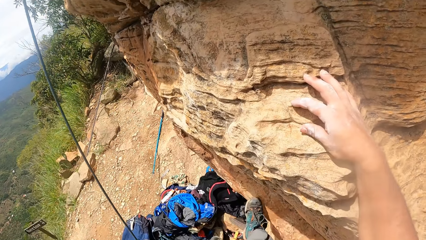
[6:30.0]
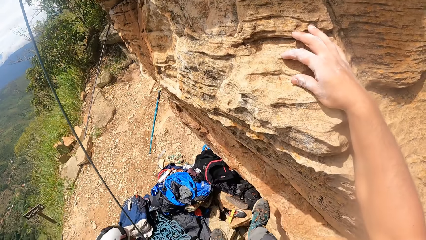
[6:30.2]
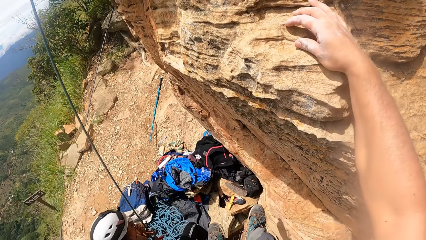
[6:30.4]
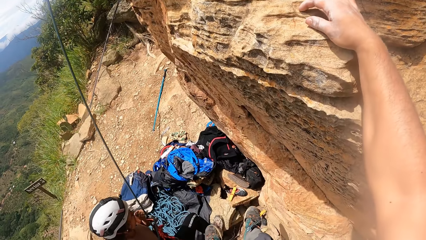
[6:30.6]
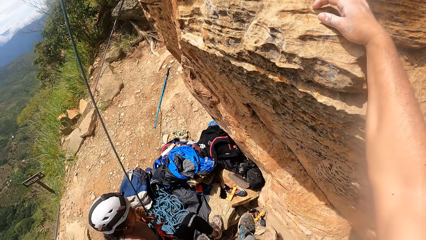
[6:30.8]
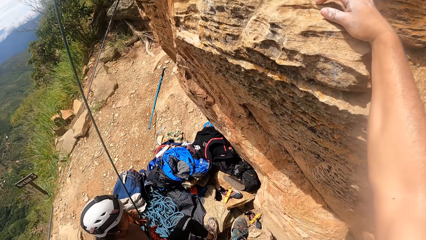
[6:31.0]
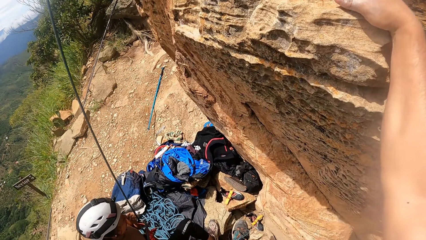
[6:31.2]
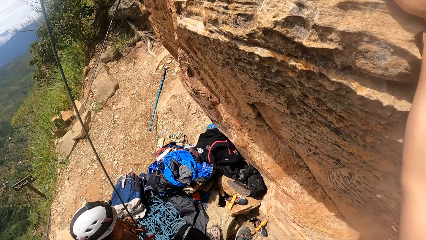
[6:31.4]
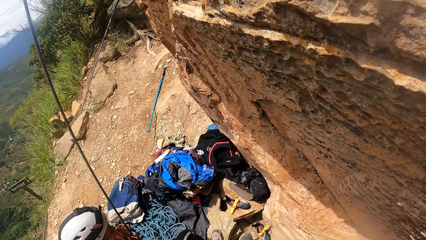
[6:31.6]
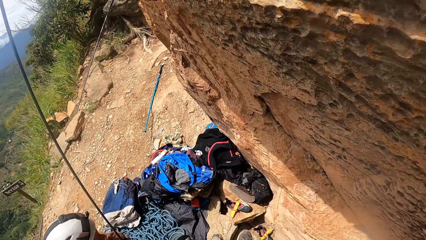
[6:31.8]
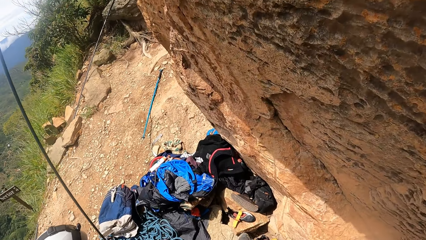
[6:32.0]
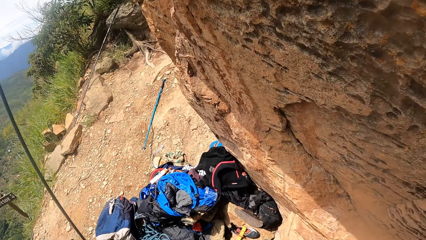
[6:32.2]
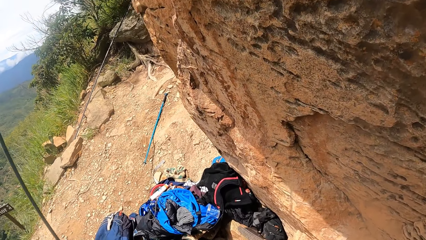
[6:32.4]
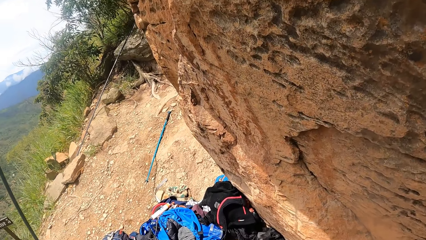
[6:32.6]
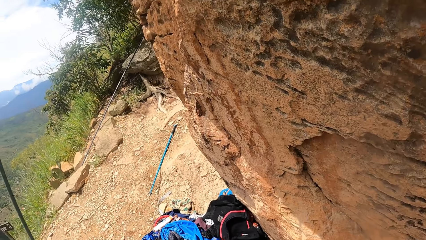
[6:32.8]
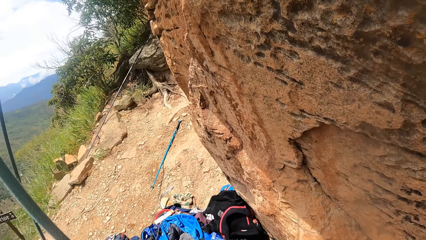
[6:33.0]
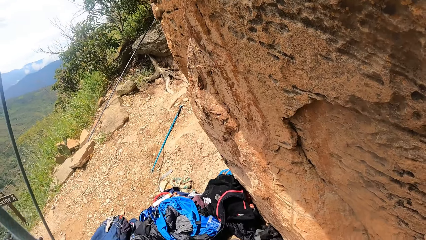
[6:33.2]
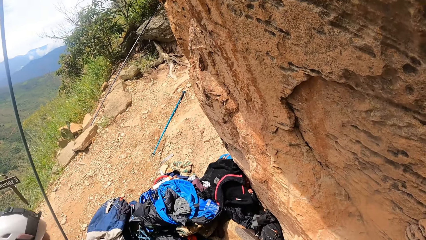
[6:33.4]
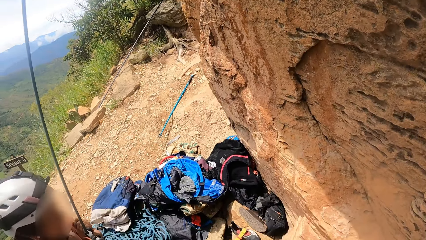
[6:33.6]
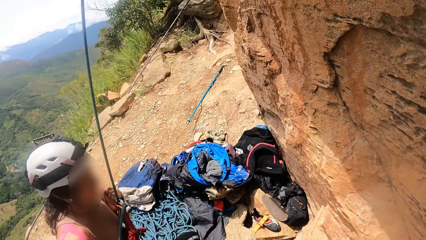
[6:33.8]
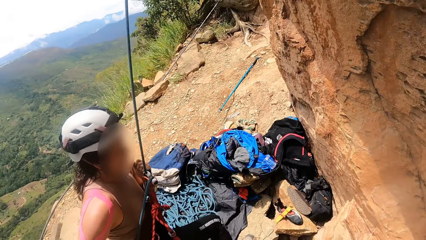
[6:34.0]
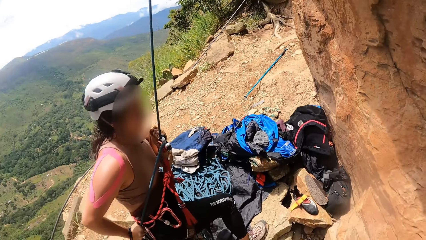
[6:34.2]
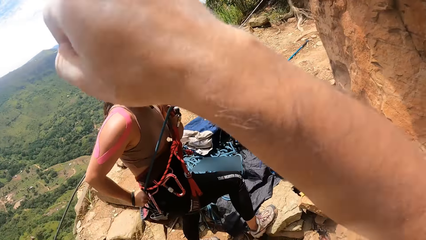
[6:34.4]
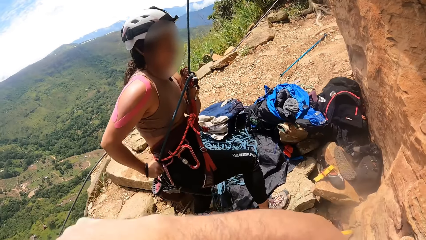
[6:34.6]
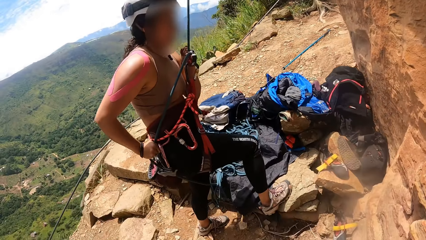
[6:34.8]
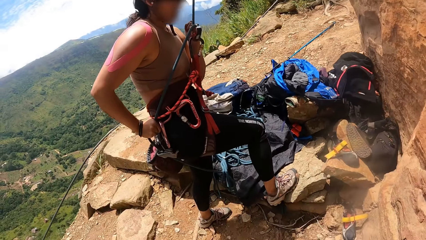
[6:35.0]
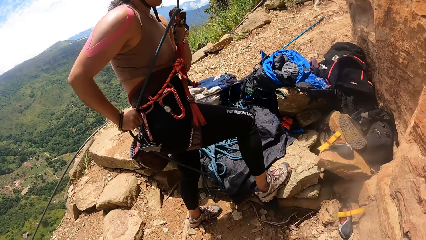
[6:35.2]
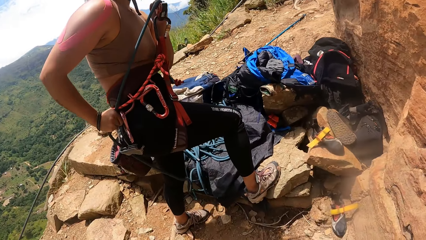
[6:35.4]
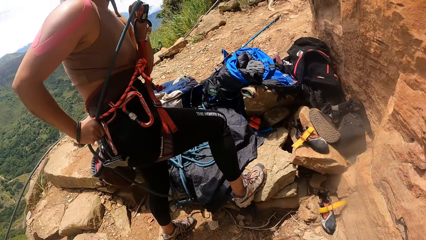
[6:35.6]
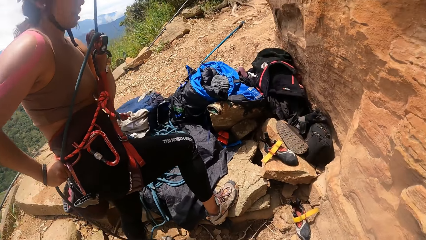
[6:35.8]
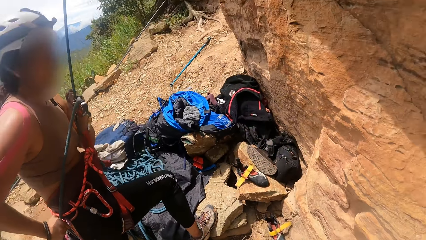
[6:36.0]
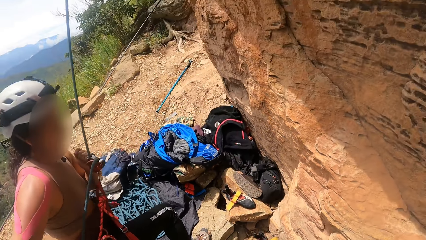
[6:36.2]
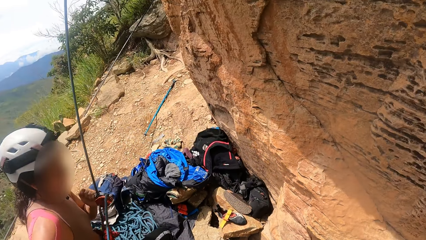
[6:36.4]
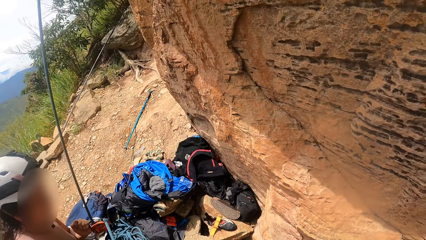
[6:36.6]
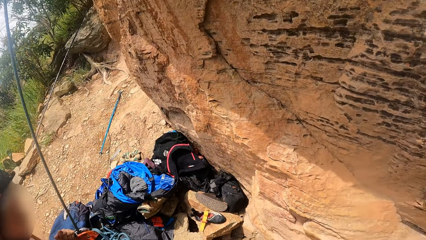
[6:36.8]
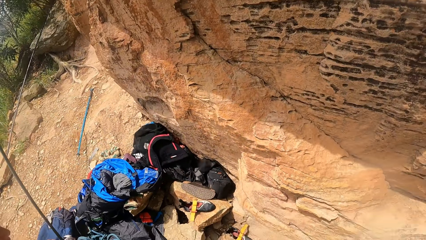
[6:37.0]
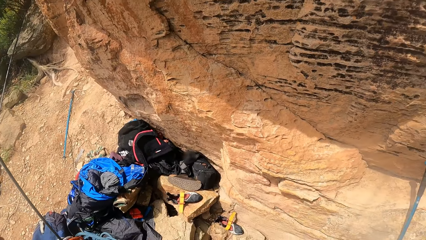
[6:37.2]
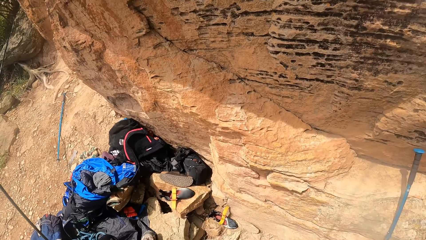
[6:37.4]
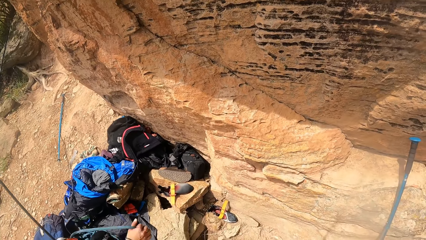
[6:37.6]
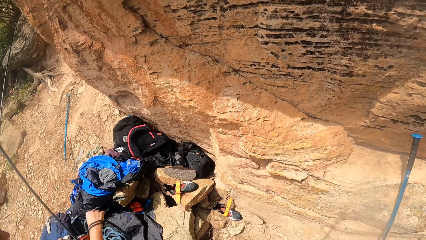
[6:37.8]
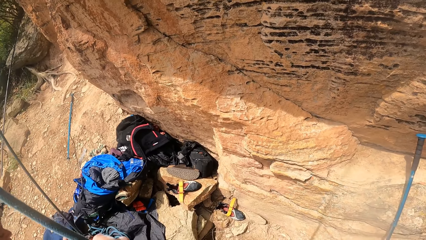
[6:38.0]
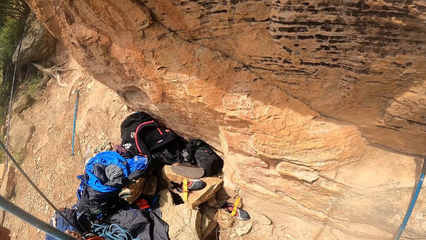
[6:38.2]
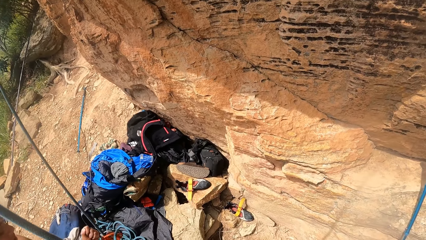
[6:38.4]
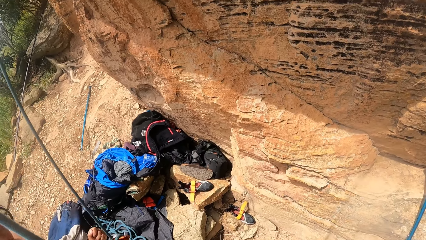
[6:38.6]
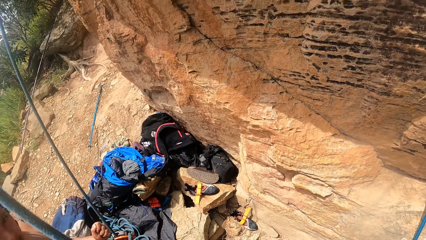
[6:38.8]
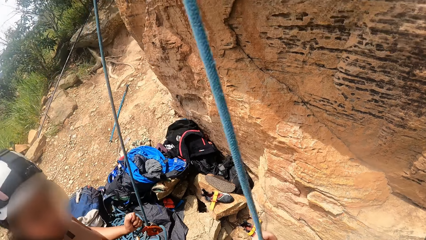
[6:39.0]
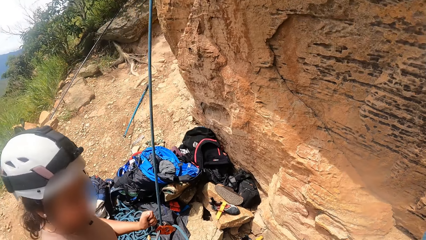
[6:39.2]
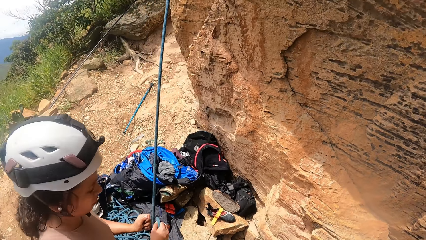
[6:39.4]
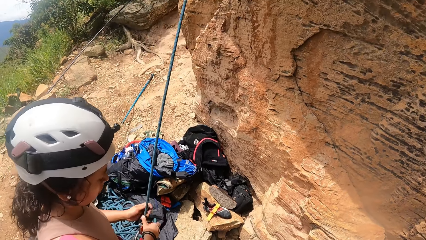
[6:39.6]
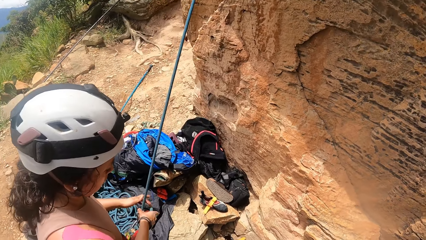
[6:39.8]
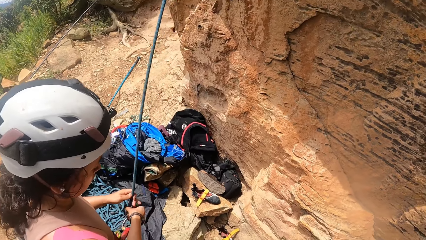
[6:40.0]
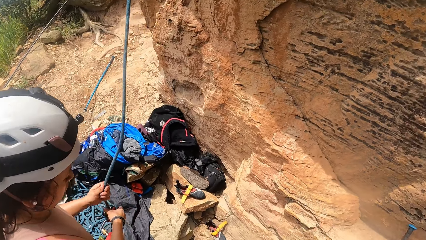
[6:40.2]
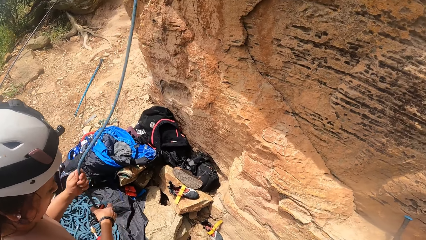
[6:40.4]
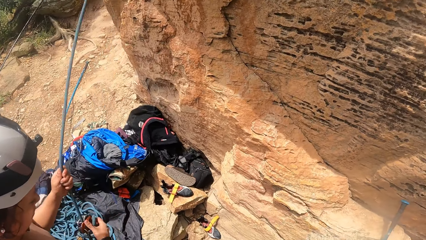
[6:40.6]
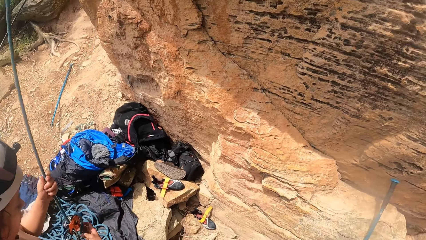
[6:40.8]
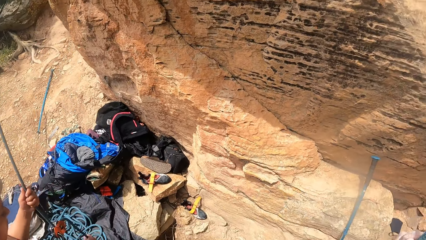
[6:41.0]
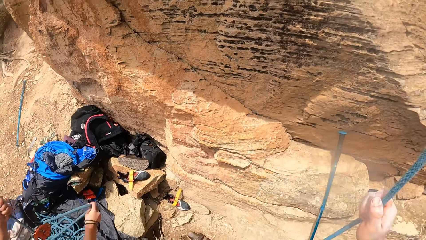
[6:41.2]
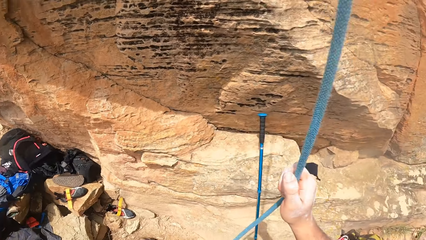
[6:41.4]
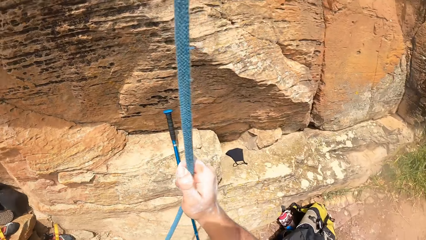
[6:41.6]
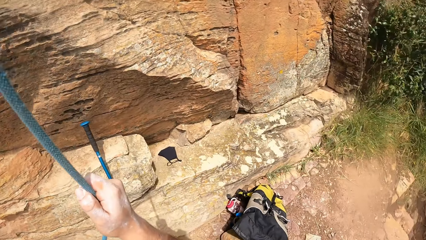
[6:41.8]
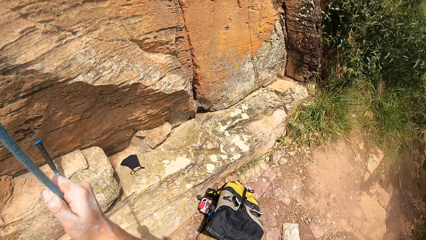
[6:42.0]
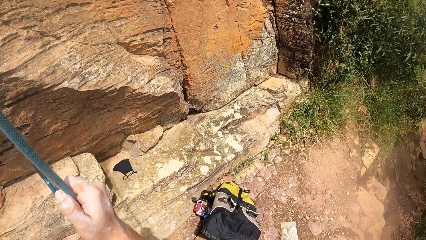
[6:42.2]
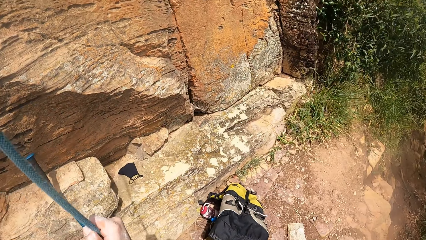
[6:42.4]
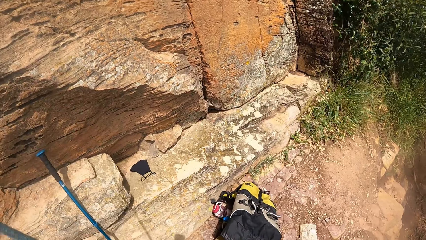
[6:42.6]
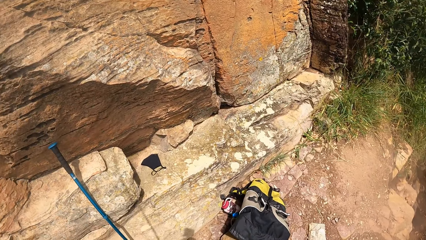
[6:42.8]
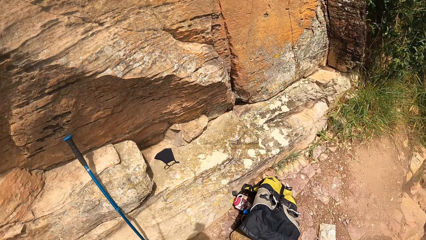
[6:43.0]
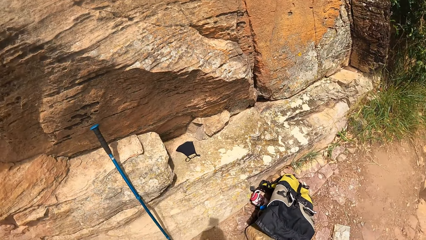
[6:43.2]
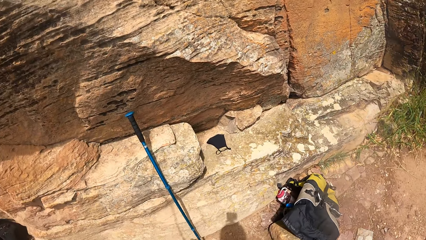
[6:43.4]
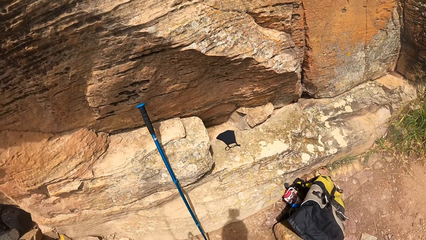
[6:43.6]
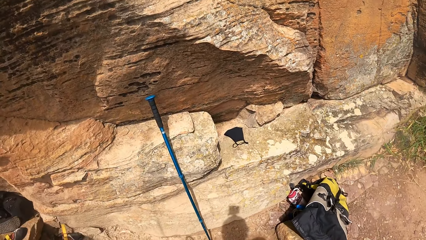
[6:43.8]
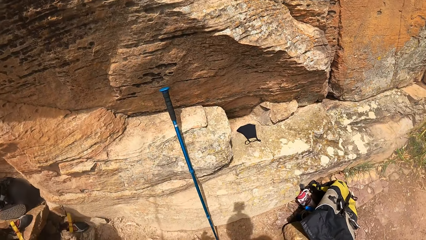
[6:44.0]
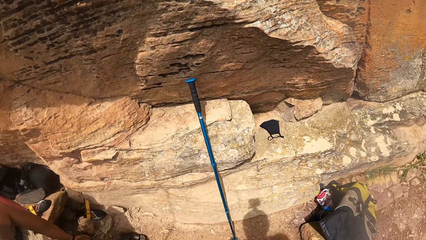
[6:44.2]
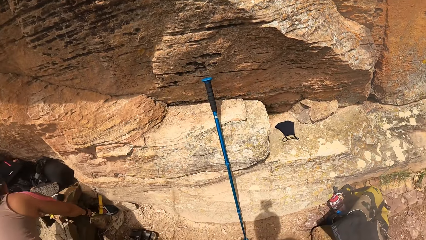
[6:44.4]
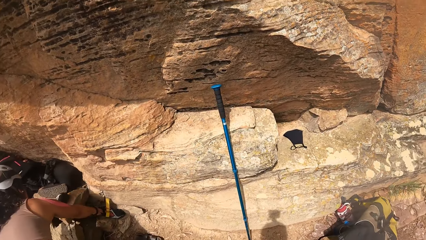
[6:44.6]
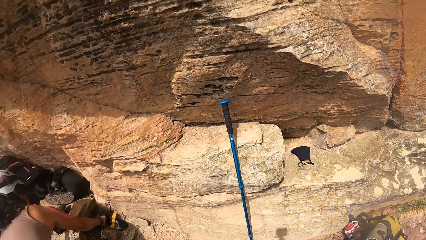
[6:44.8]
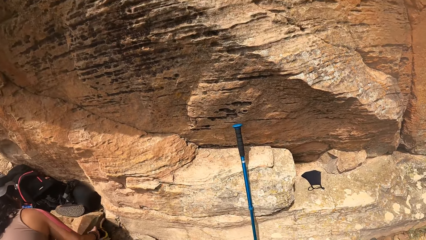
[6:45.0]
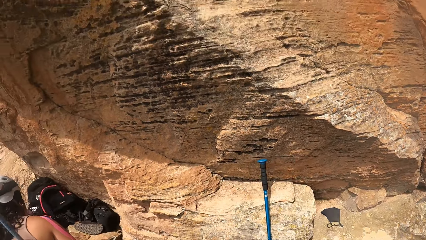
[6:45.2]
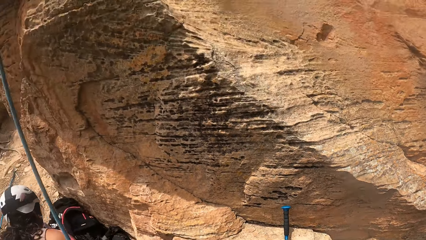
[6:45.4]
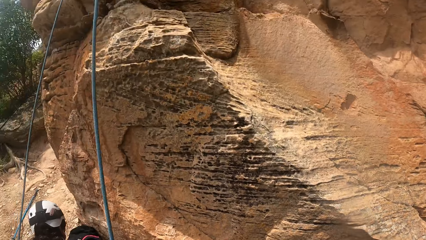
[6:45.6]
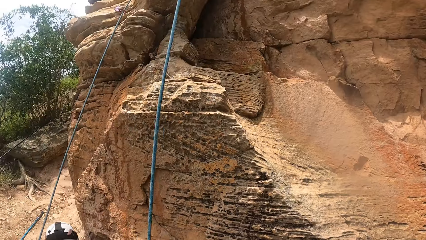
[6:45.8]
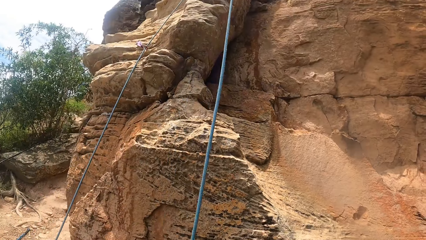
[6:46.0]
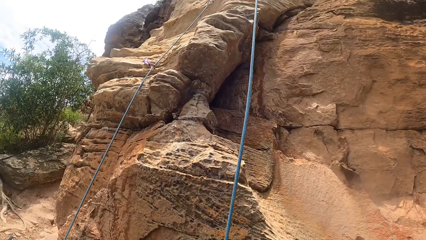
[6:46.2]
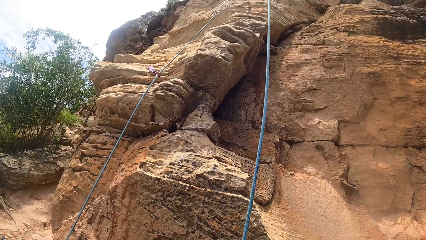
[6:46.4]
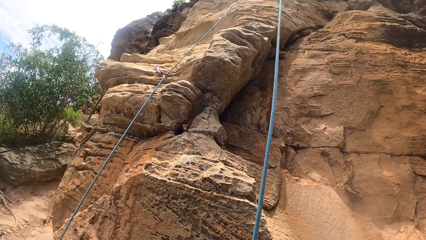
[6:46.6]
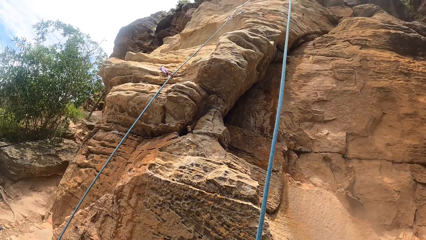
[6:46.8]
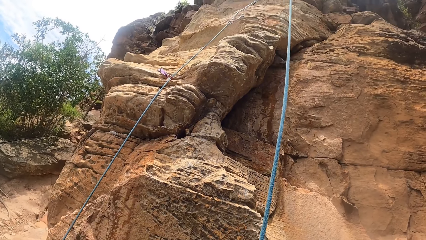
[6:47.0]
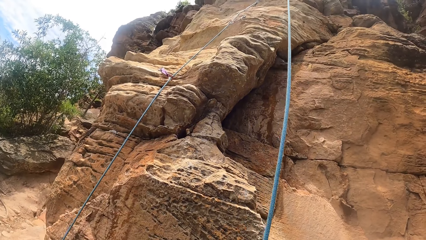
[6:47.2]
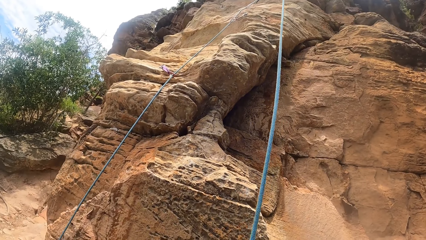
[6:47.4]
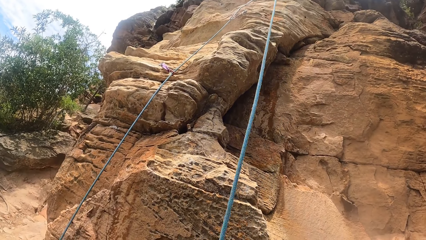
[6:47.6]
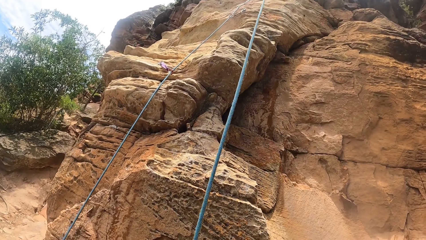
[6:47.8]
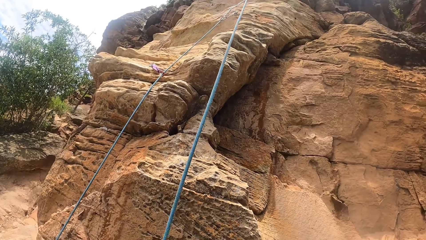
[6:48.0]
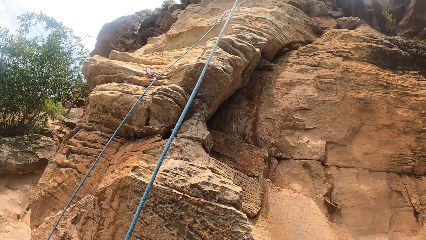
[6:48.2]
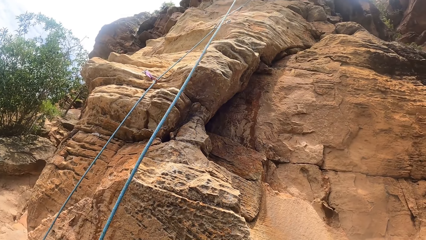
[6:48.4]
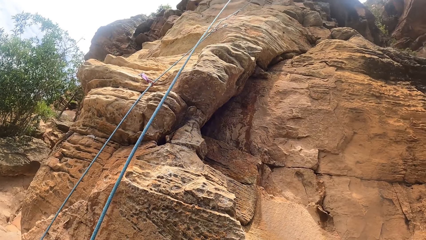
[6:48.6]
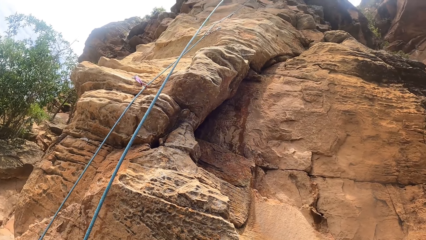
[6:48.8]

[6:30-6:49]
The camera wearer looks around a rock. They look down on climbing gears. They look at a person. They look around. They look down the rock. The person stretches a climbing rope. The camera wearer looks around the rock. The person picks up a climbing gear. The camera wearer looks at the top of the rock. They look at climbing ropes and hooks.
